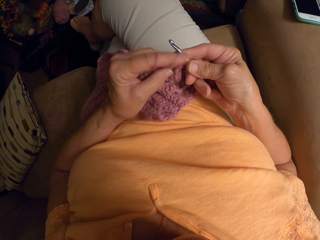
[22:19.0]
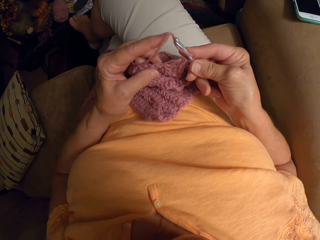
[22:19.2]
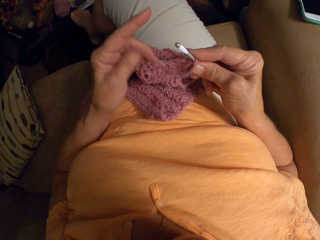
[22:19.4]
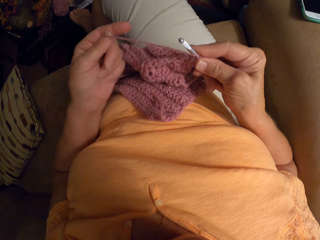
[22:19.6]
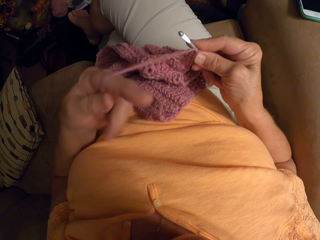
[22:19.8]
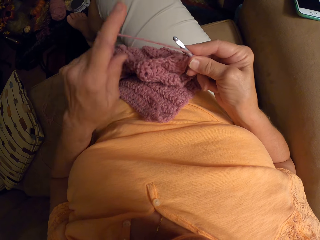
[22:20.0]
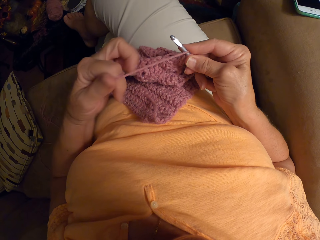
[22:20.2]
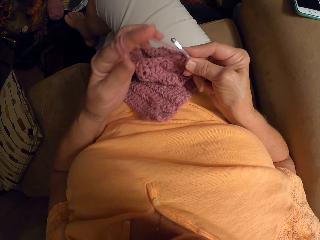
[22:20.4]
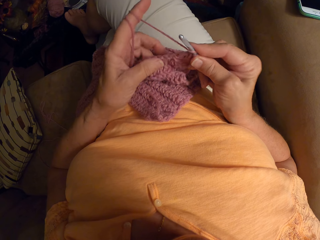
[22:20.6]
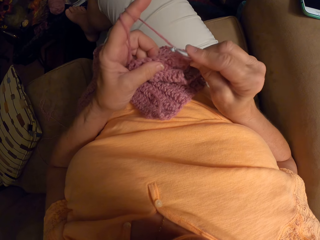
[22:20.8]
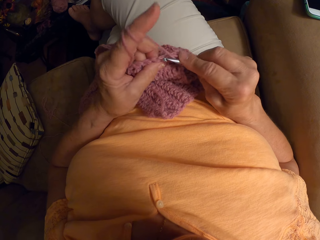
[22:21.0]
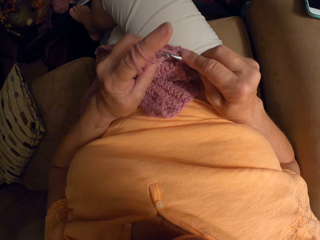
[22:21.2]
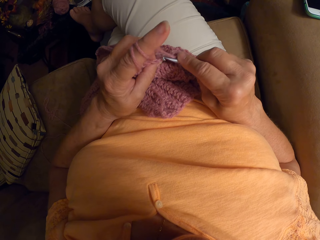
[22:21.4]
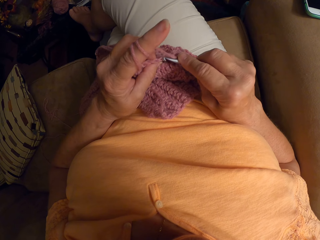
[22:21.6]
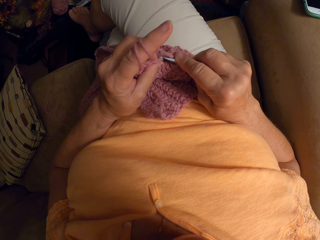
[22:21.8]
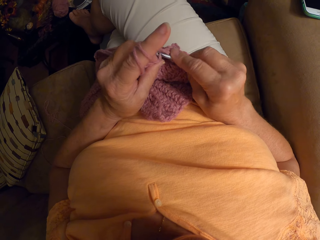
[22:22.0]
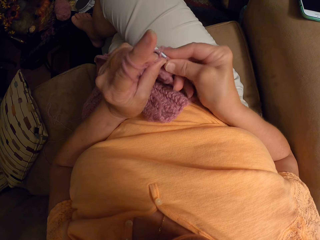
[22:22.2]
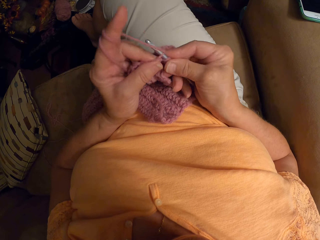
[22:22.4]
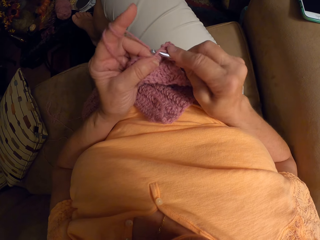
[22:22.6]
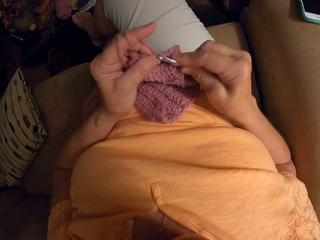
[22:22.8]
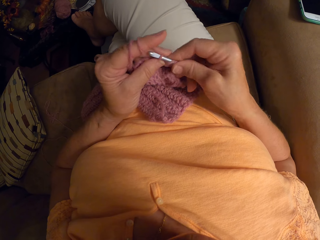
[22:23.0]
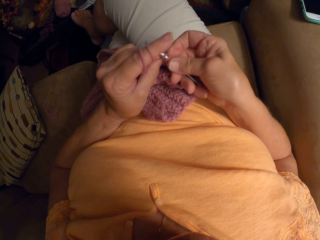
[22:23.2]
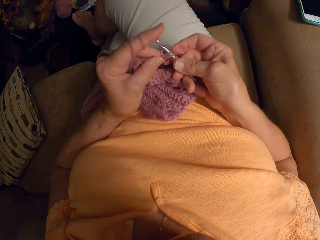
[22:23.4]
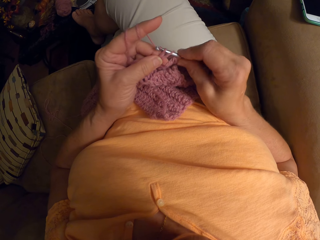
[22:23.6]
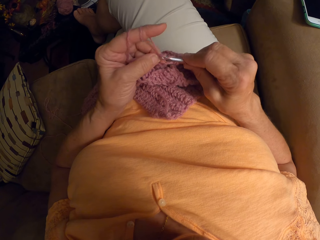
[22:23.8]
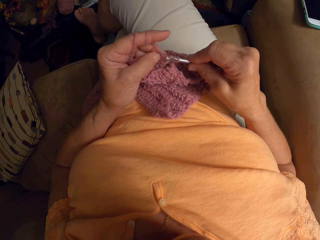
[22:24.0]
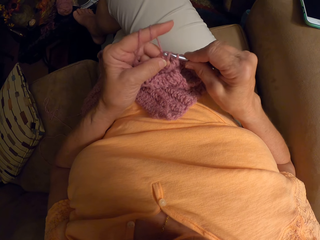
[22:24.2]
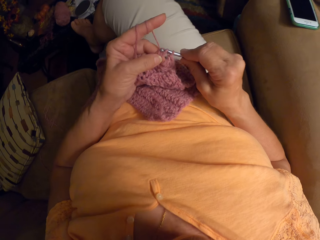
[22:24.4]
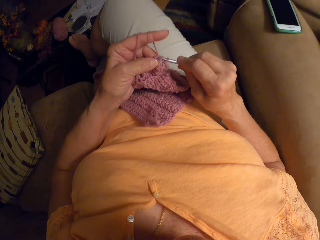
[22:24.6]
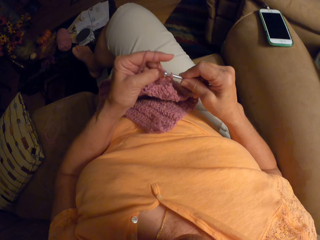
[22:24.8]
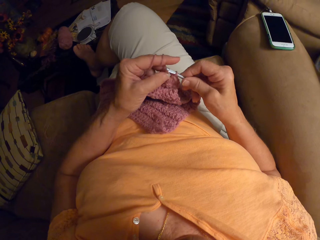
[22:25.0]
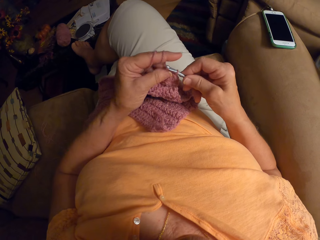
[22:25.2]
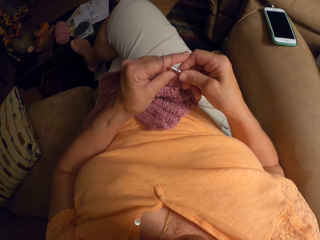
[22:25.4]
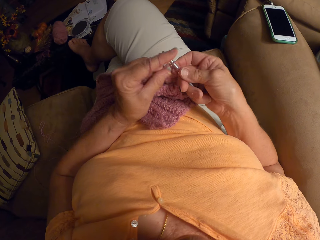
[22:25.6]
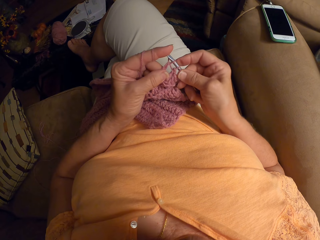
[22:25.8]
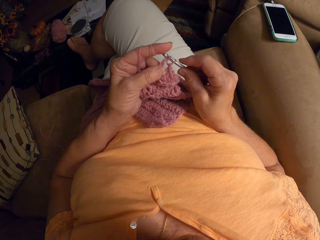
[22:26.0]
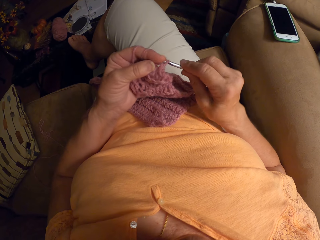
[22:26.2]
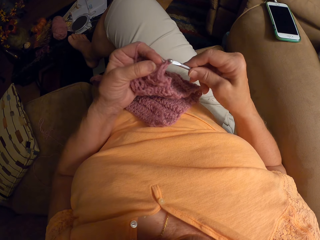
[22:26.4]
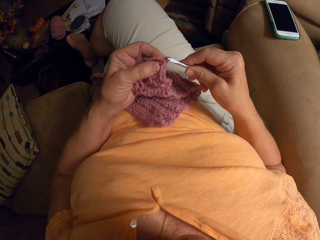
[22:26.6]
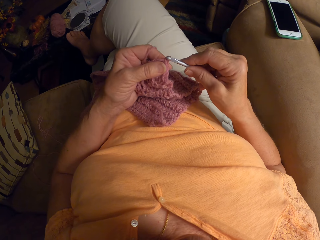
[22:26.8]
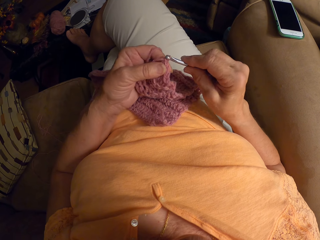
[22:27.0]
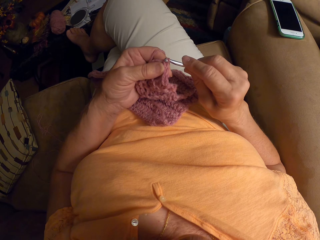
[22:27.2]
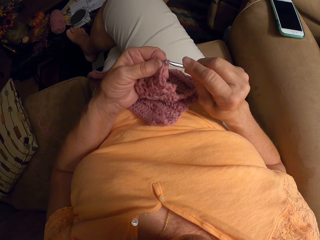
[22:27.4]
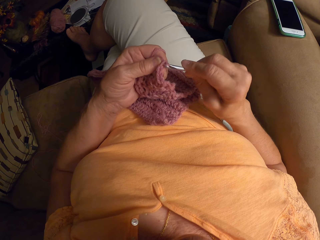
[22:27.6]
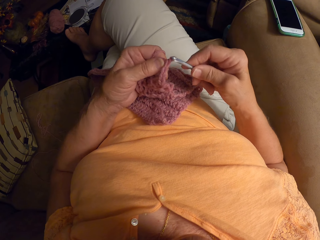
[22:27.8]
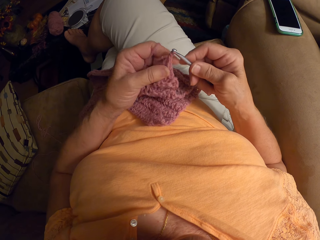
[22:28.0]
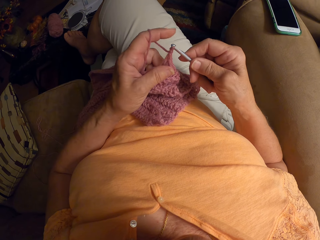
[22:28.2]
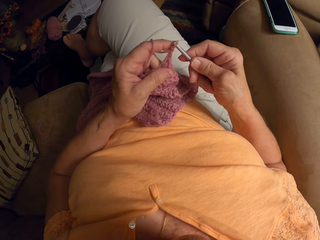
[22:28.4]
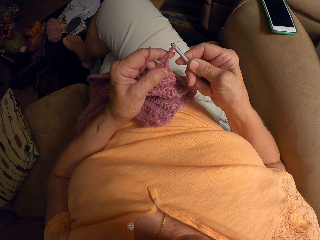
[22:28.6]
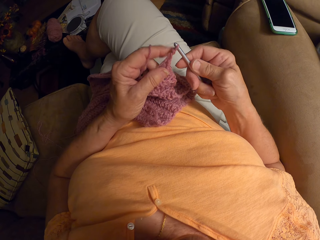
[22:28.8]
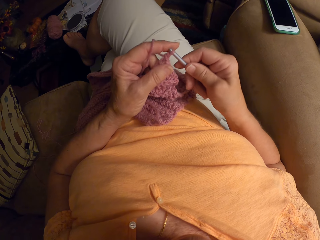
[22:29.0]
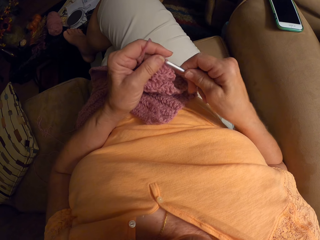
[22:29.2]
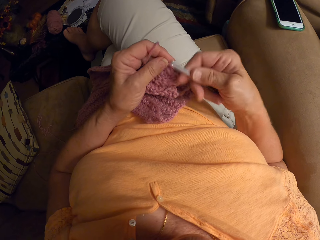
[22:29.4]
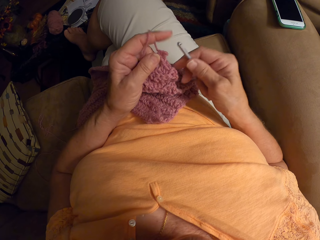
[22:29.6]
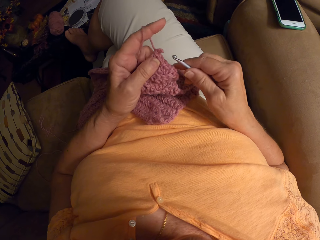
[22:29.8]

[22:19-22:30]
The camera wearer rolls knitting yarn on her finger. She knits a garment using a metal knitting needle.

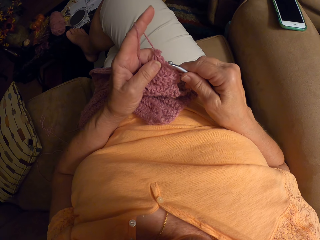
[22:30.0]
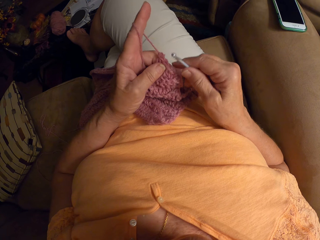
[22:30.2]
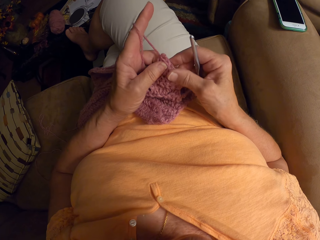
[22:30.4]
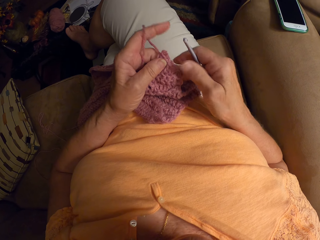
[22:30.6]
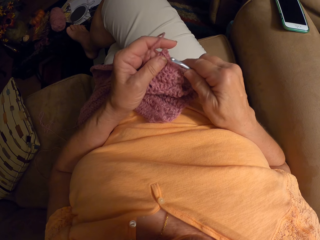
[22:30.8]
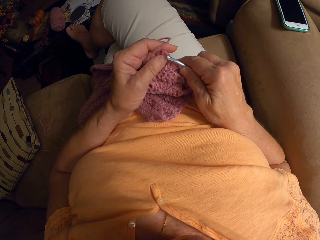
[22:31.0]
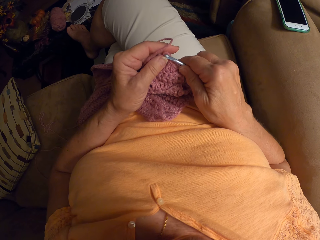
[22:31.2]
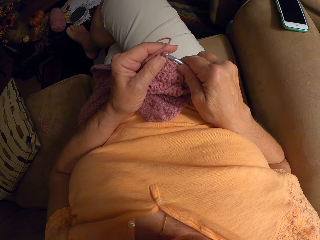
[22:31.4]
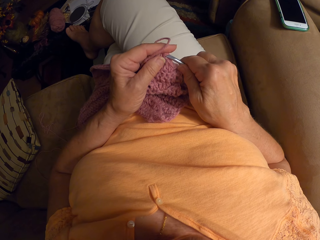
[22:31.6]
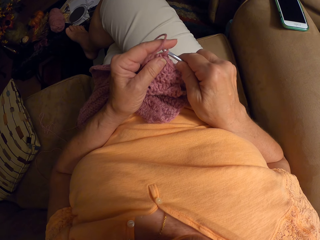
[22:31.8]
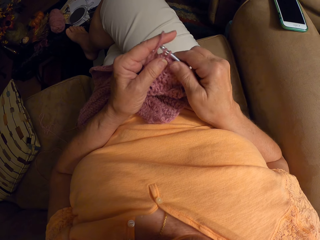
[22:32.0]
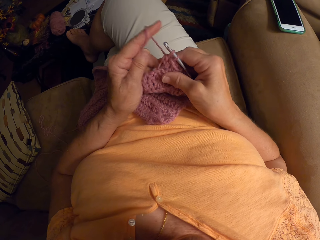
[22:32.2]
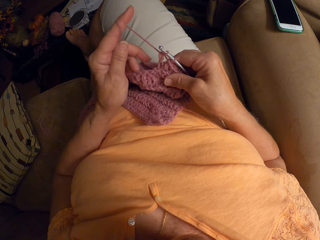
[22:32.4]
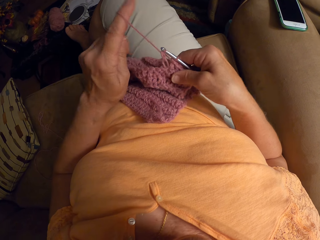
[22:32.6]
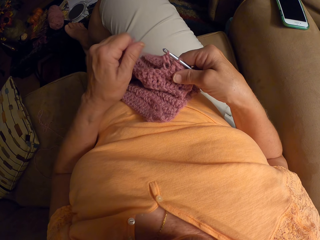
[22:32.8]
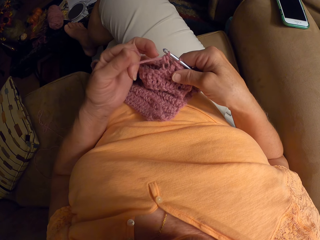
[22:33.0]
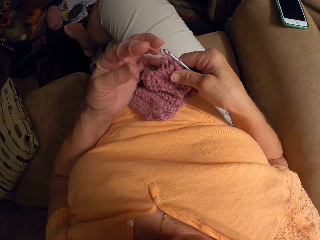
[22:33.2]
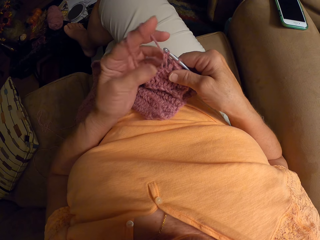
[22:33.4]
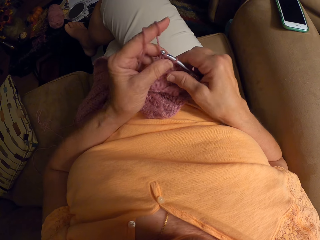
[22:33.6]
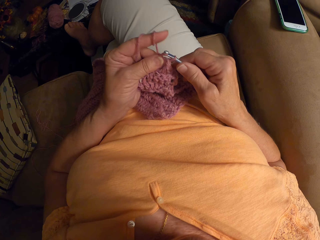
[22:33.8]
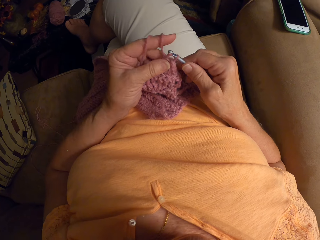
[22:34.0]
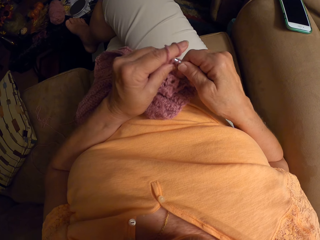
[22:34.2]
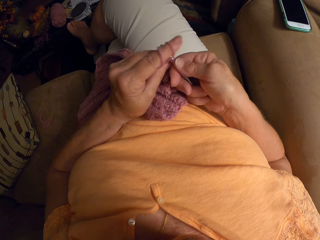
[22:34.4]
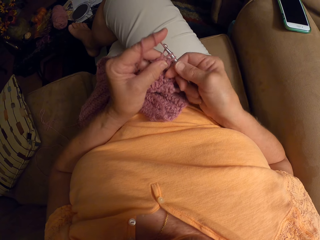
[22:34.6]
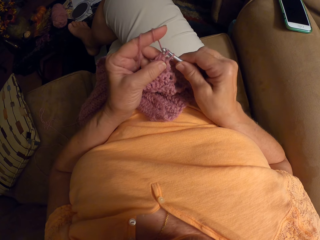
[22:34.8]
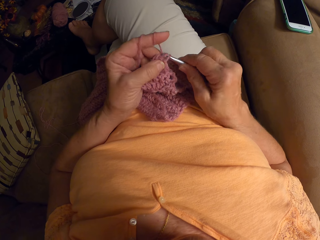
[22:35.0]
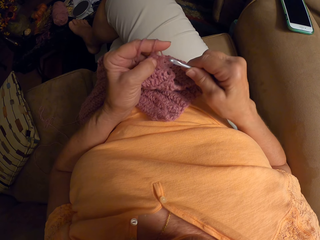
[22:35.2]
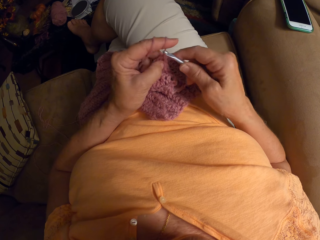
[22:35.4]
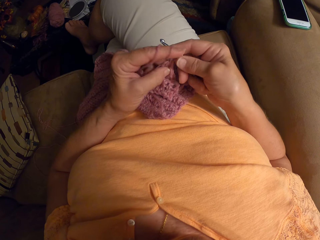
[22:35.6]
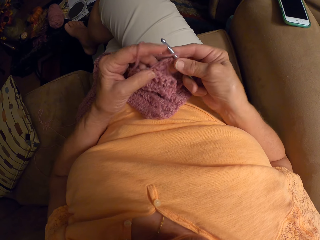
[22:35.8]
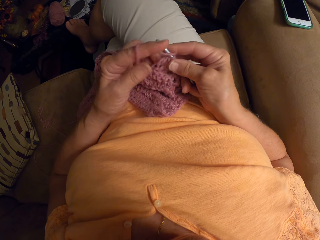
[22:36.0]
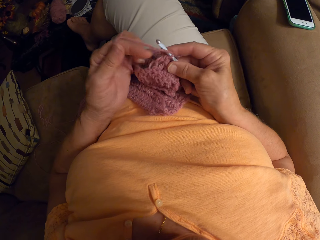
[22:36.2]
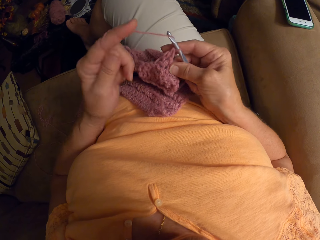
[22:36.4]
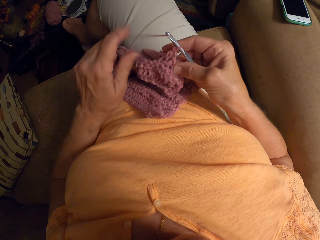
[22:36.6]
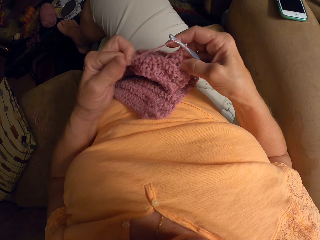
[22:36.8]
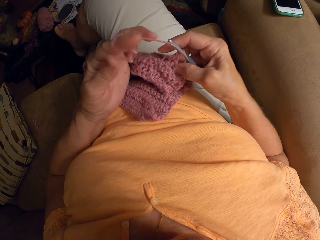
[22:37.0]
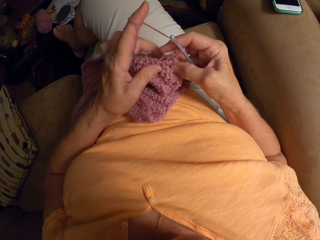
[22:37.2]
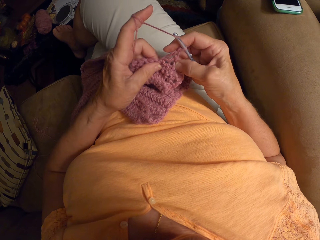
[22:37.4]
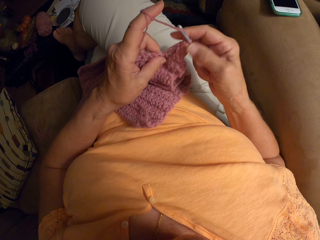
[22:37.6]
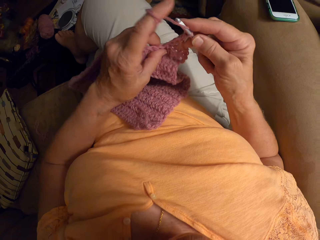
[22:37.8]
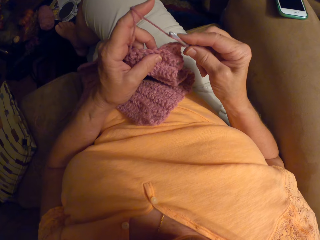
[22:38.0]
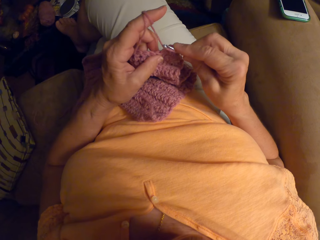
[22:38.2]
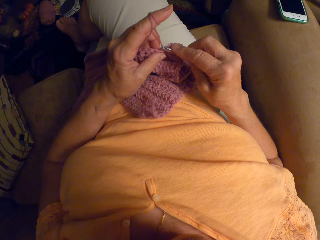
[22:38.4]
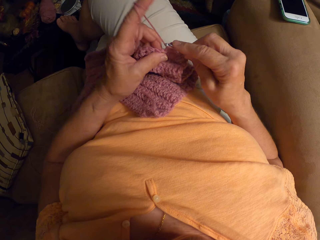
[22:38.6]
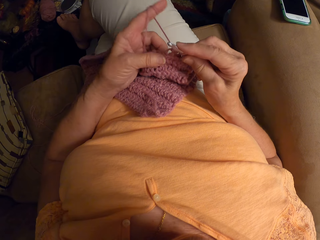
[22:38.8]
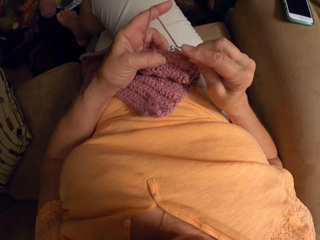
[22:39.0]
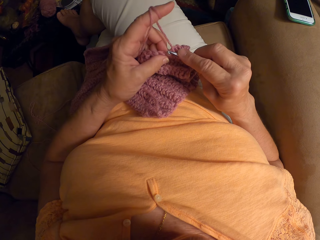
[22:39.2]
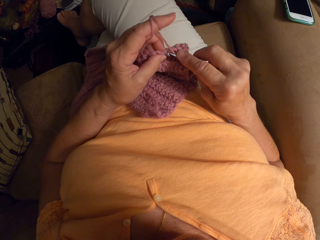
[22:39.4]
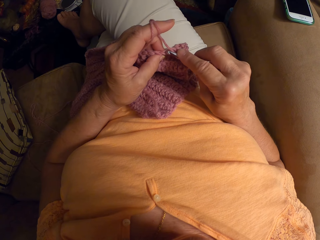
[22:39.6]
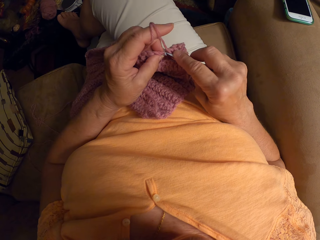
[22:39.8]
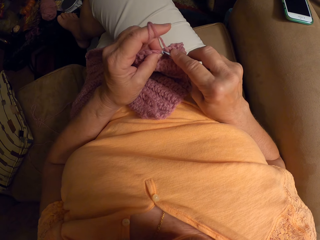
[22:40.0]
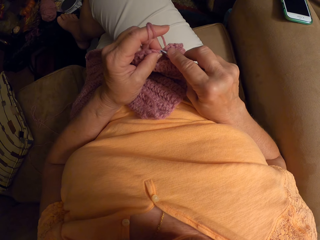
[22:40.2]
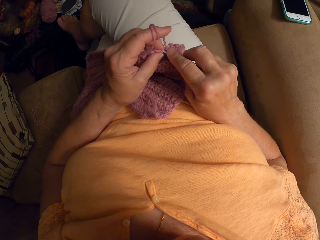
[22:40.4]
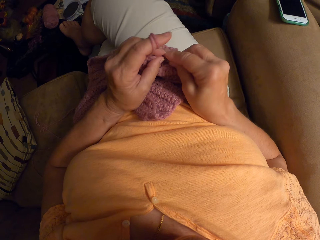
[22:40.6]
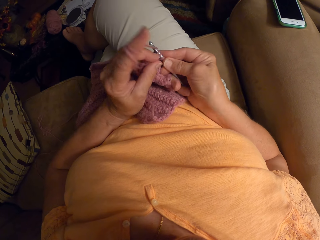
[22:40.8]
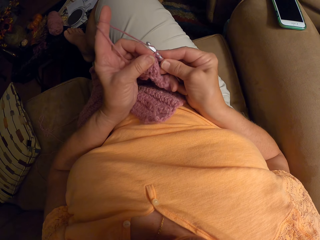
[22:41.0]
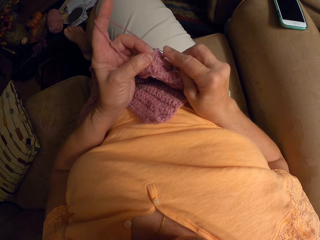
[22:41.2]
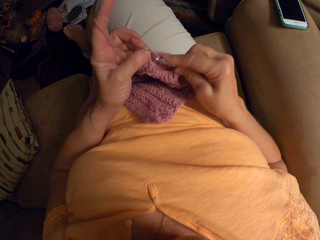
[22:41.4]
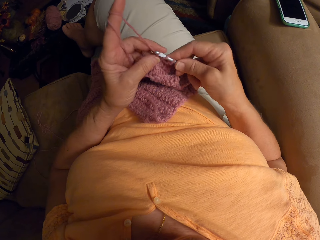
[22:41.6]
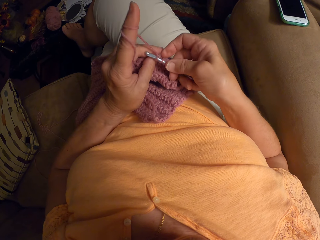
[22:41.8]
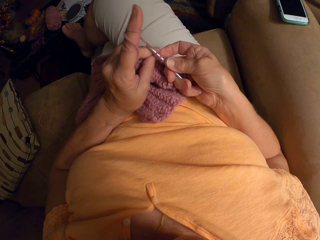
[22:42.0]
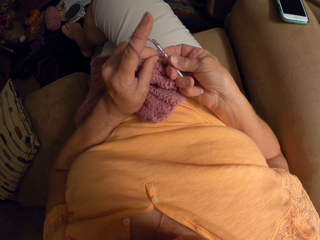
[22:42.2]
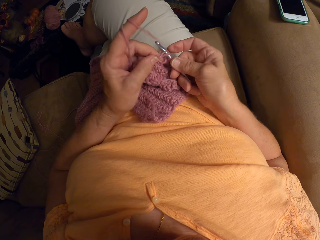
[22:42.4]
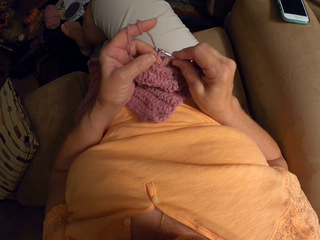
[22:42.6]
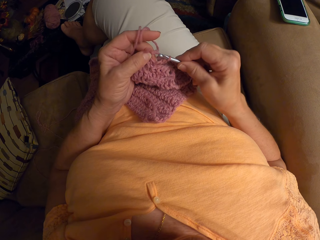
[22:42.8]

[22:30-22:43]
The camera wearer rolls knitting yarn on her finger. She knits a garment using a metal knitting needle. She rolls the knitting yarn on her finger. She knits the garment using the metal knitting needle.
